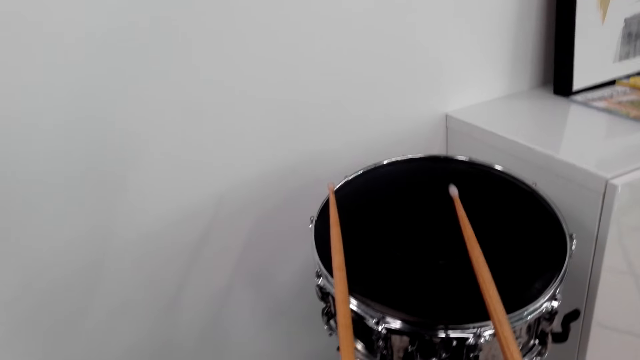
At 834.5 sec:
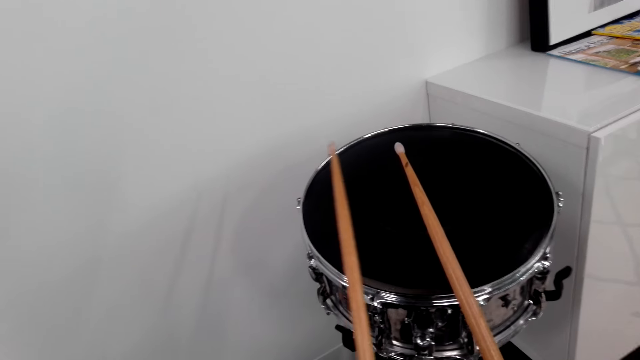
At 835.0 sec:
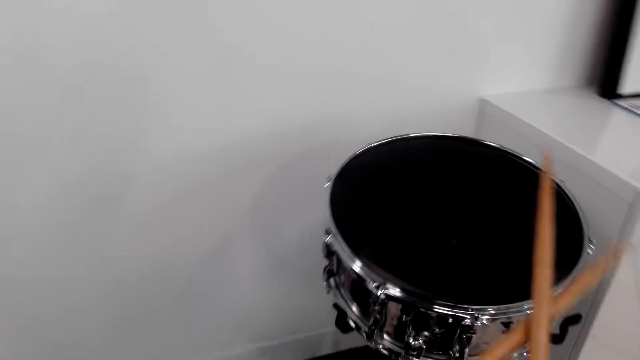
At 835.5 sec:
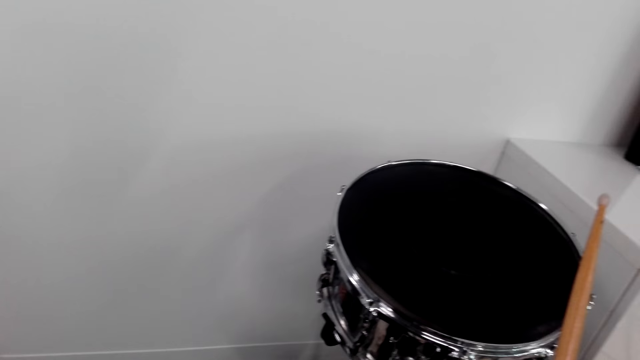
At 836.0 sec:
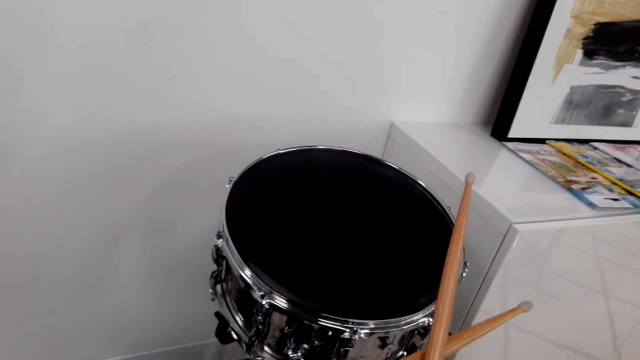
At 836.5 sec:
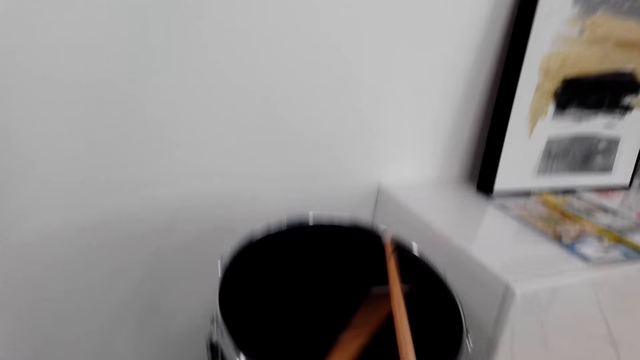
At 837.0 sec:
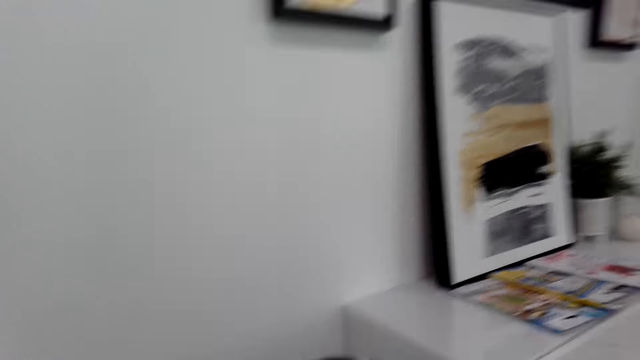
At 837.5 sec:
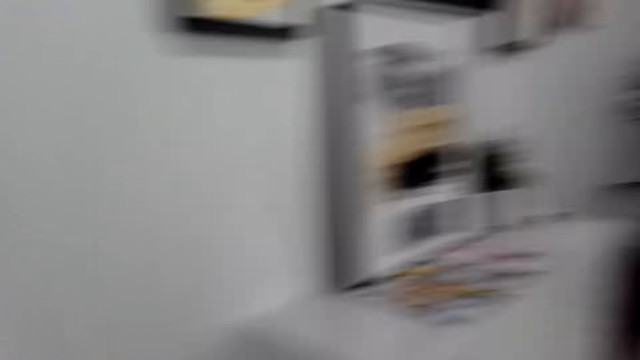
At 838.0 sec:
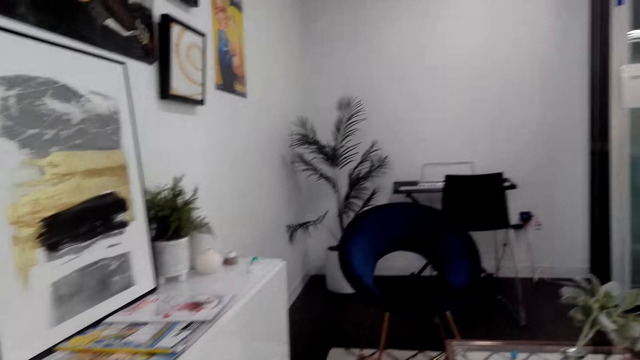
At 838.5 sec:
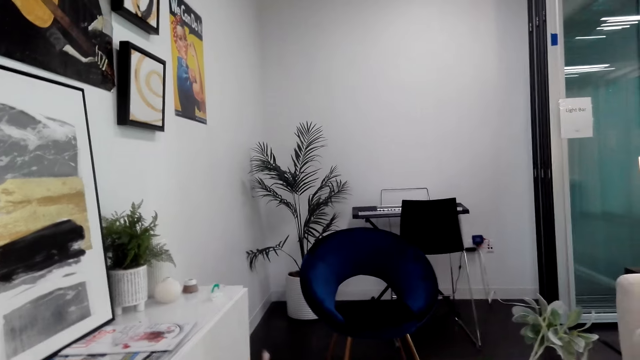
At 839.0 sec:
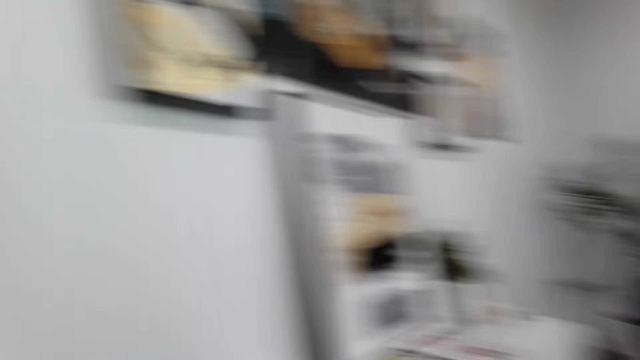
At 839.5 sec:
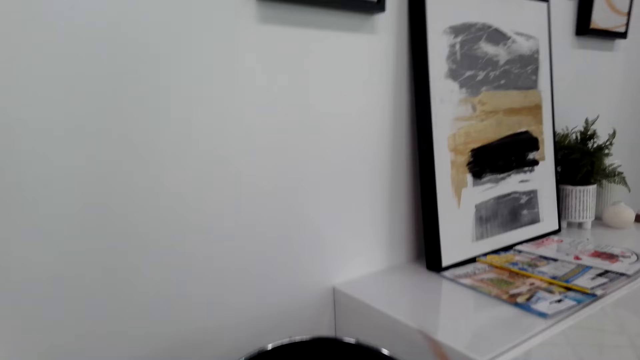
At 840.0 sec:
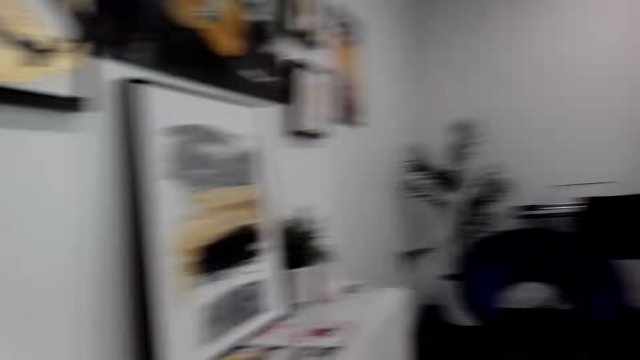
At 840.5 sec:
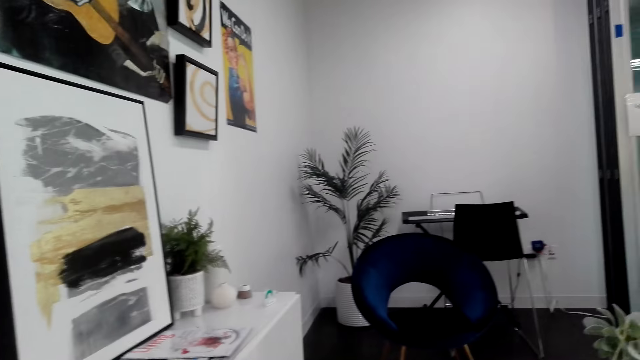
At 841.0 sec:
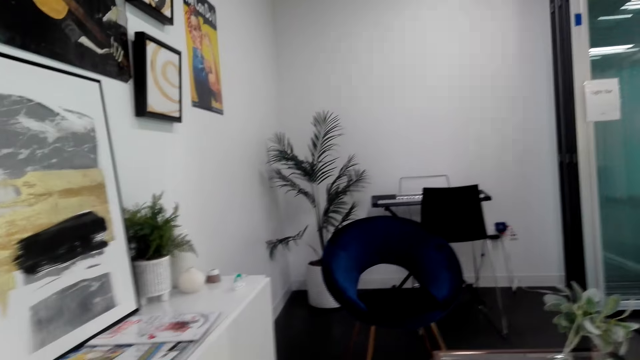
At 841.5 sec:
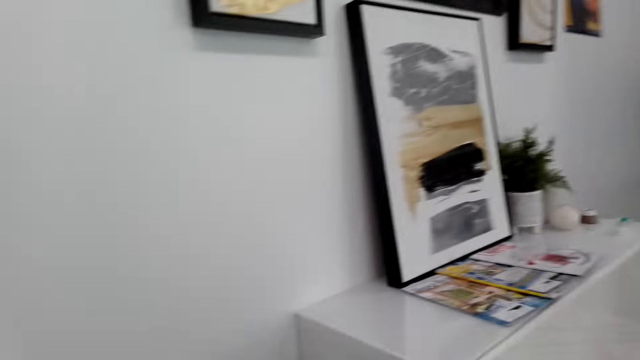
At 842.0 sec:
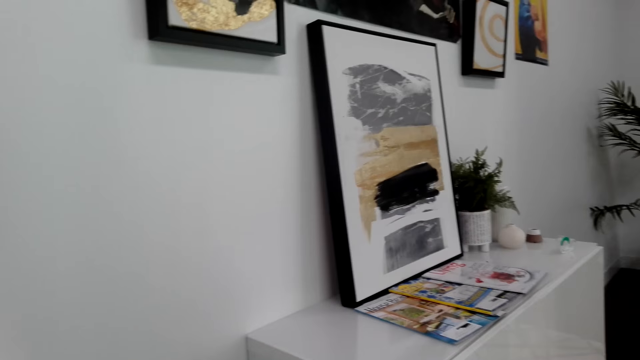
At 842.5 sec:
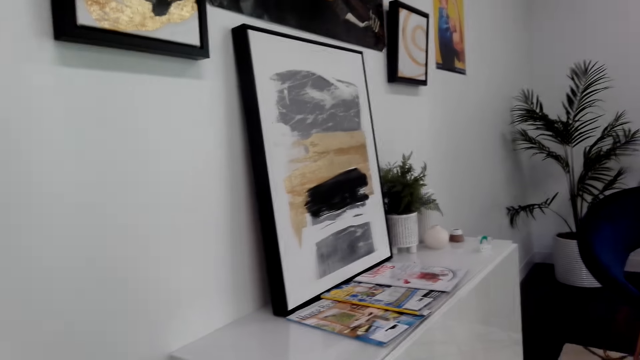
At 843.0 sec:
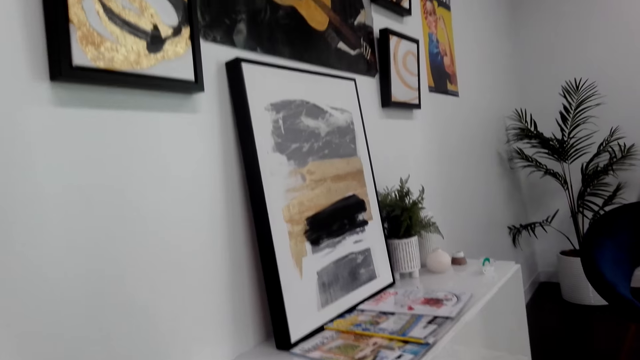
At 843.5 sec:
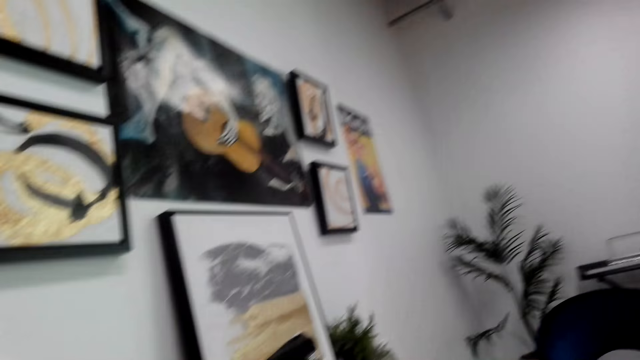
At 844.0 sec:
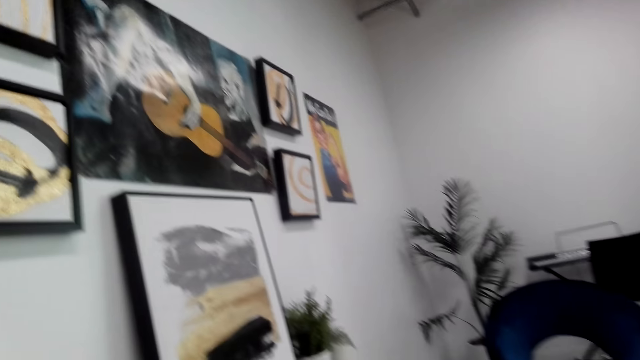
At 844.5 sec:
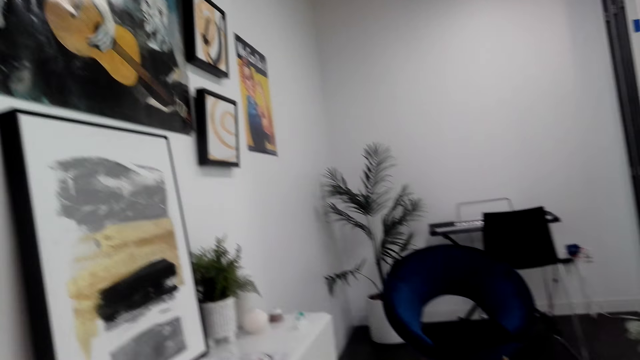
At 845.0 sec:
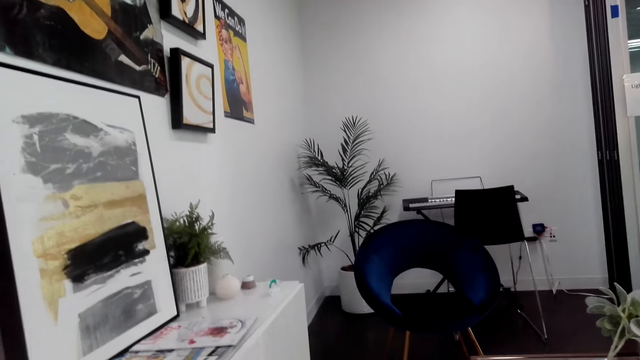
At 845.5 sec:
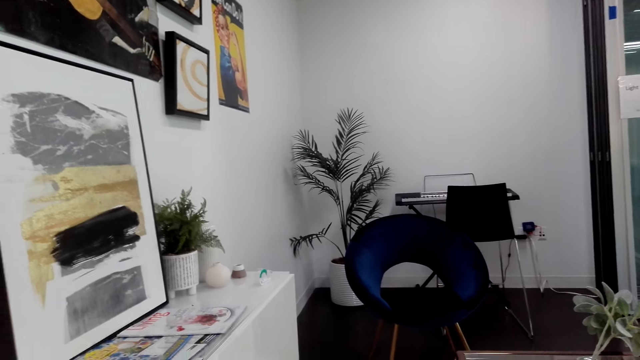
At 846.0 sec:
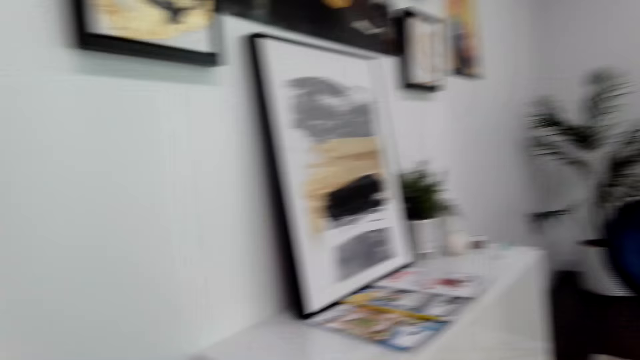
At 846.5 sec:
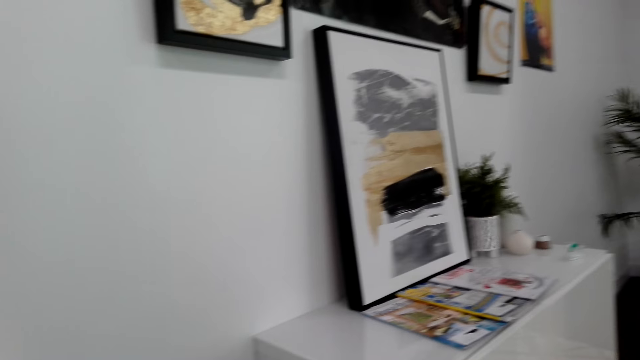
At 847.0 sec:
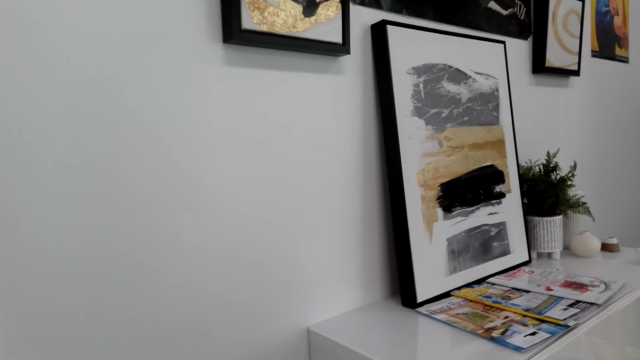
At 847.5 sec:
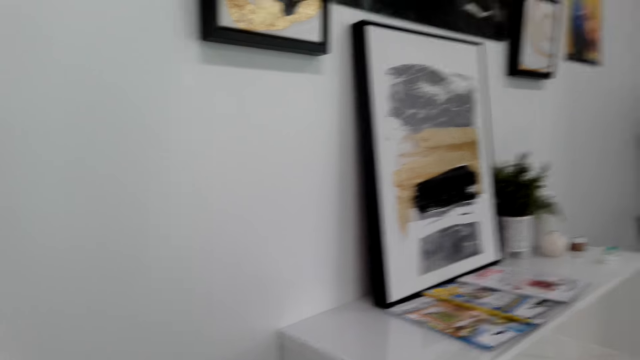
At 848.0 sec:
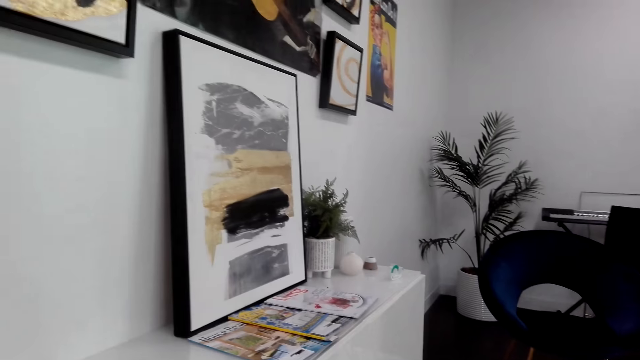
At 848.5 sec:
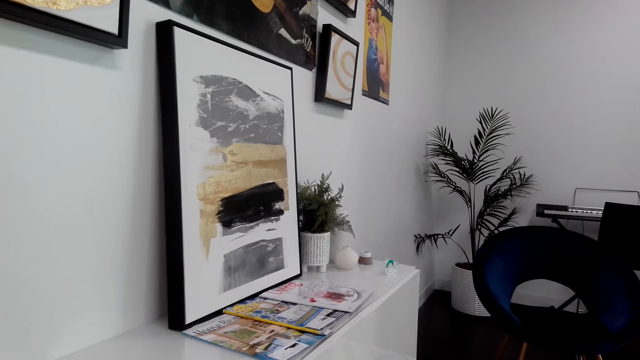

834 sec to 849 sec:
The camera wearer looks at the drum. They hold the drumsticks on the drum. They hold the drumsticks with one hand. They look around. They beat the drum with the drum stick. They look around. They beat the drum with the drum stick again.

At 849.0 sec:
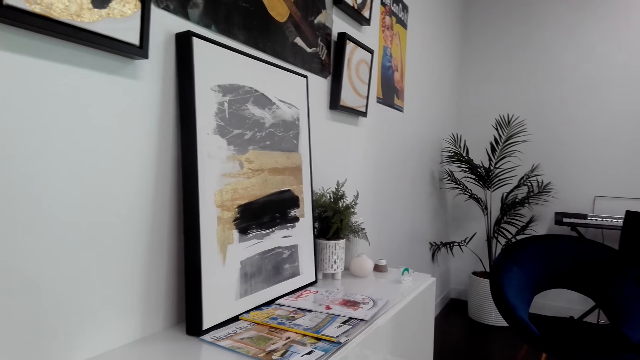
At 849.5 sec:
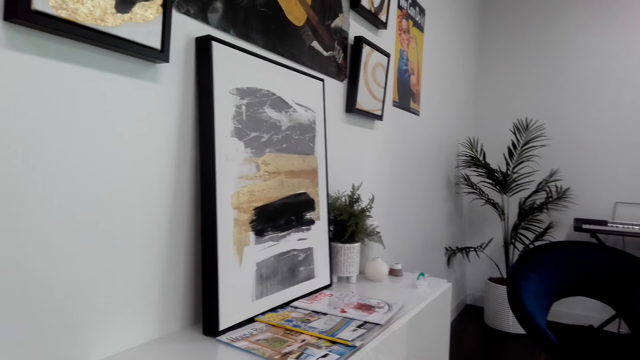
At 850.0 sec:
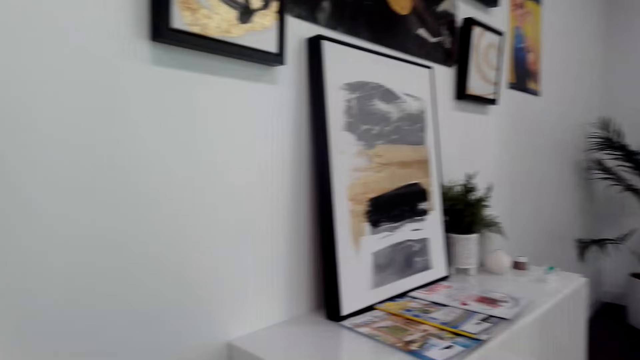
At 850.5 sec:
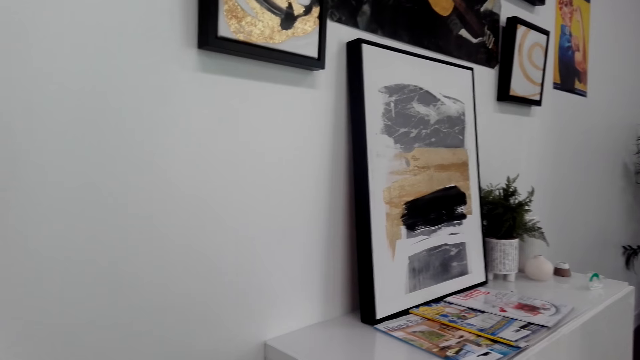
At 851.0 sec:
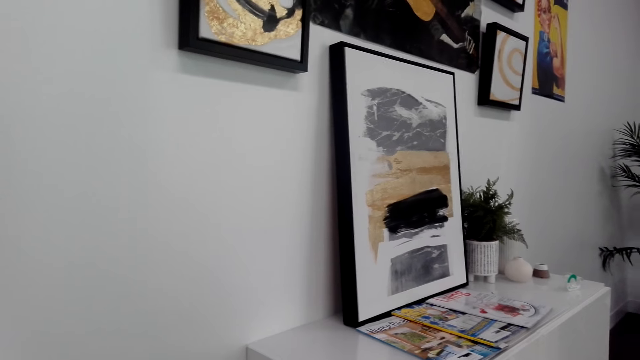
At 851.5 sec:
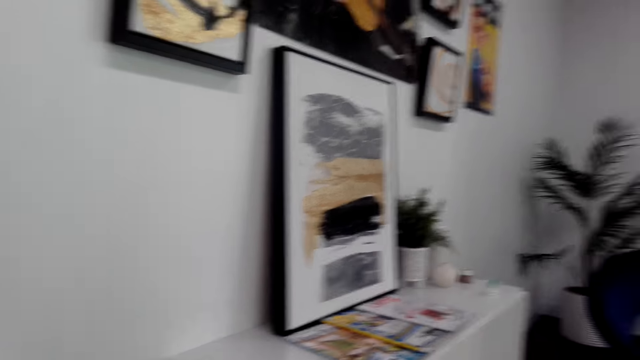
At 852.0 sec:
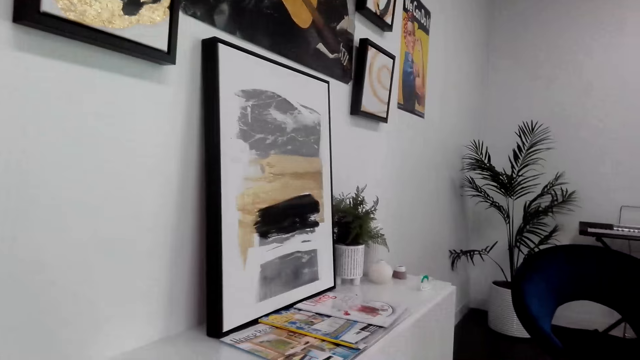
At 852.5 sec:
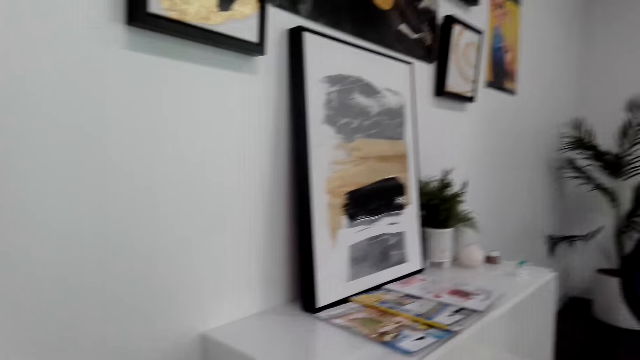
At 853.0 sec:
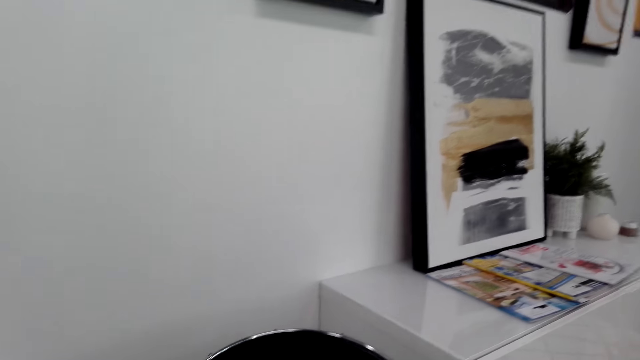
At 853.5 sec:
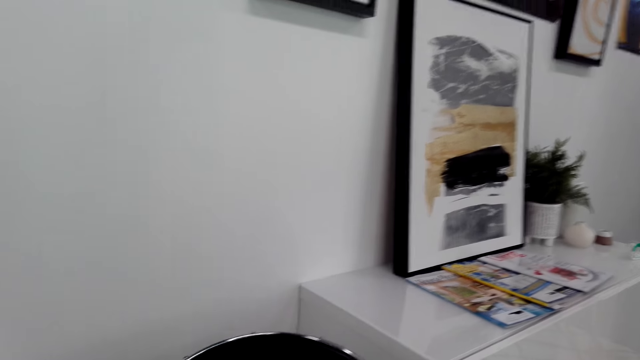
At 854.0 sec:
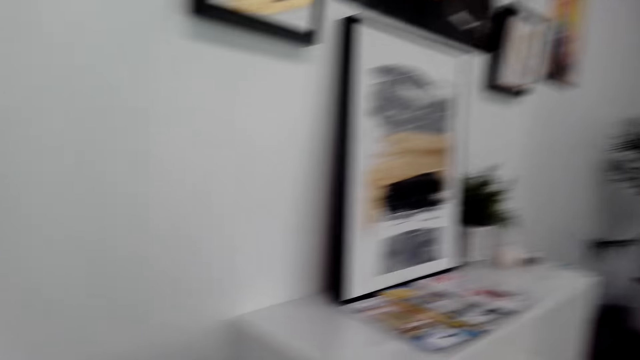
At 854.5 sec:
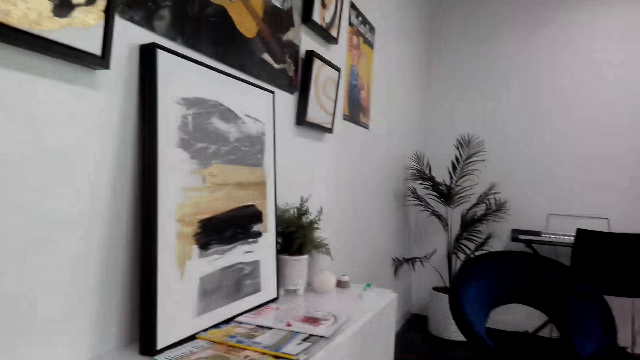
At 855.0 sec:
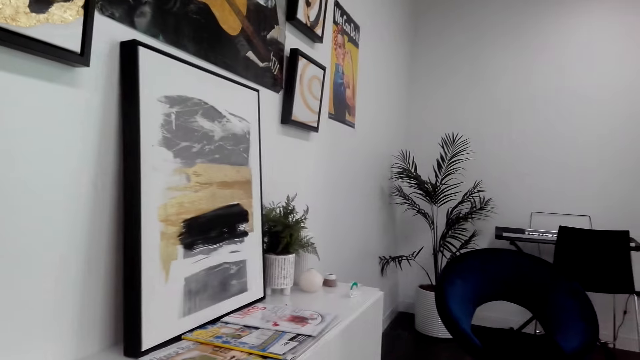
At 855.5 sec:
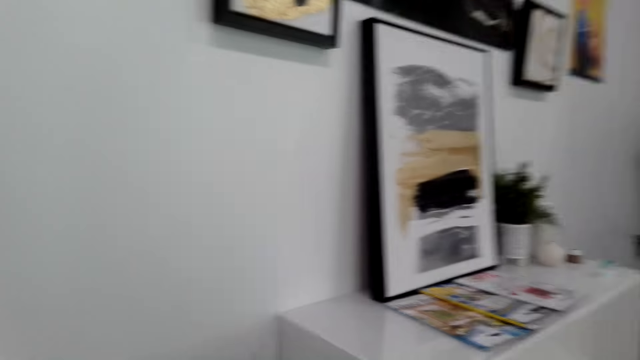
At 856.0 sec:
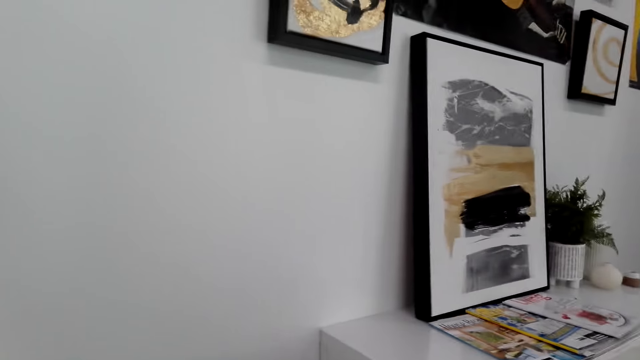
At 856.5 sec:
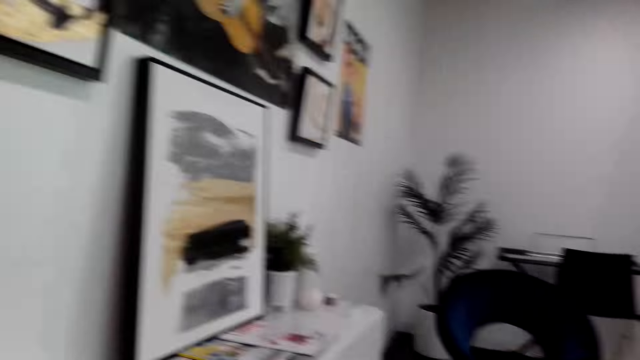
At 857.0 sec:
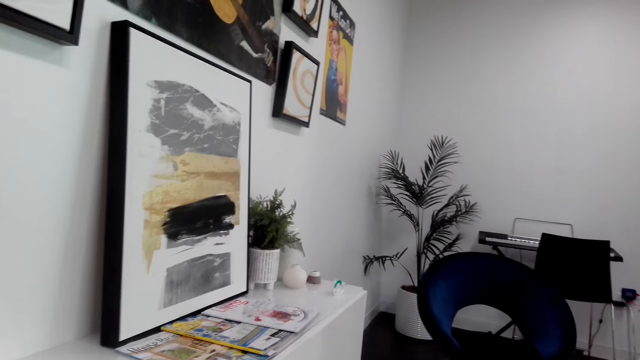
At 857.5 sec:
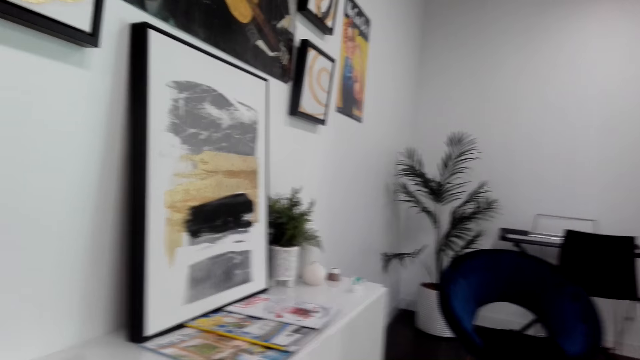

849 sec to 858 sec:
The camera wearer looks around the house. A person talks. The camera wearer beats the drum with the drum stick. The person stops talking.
